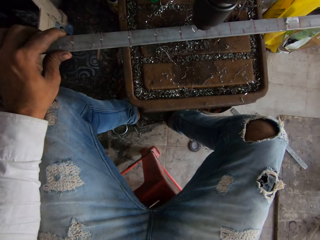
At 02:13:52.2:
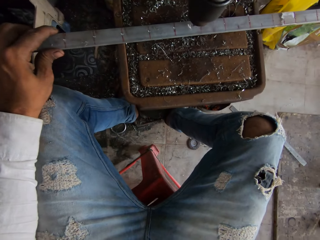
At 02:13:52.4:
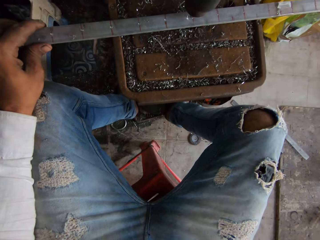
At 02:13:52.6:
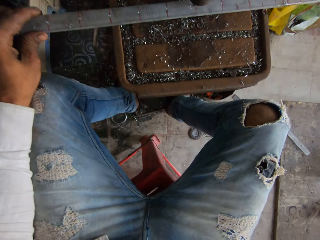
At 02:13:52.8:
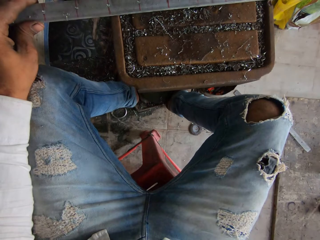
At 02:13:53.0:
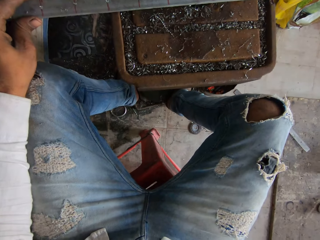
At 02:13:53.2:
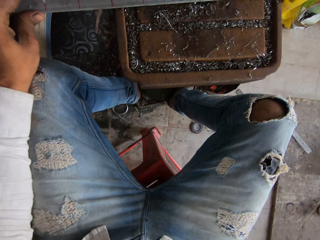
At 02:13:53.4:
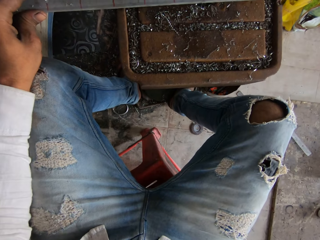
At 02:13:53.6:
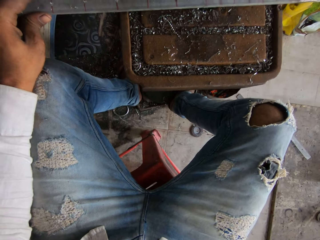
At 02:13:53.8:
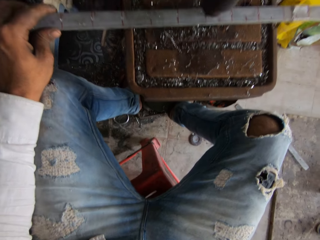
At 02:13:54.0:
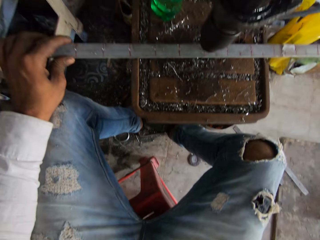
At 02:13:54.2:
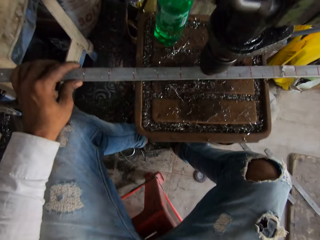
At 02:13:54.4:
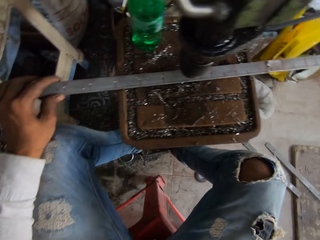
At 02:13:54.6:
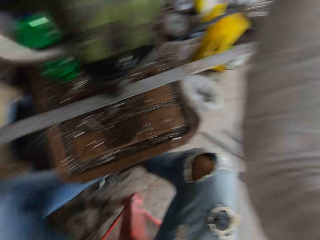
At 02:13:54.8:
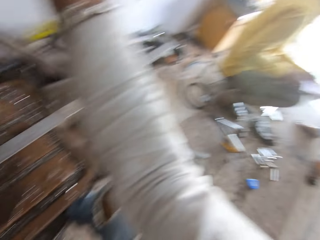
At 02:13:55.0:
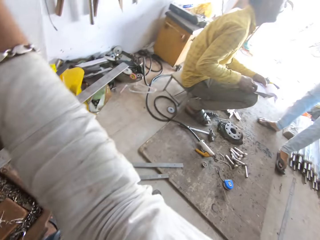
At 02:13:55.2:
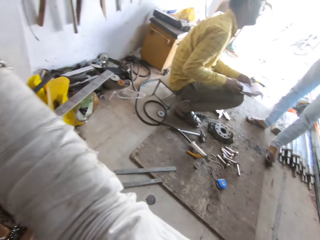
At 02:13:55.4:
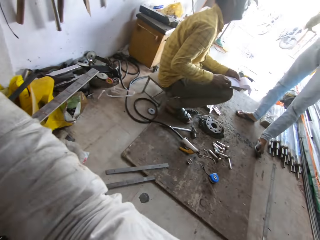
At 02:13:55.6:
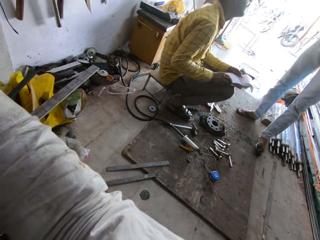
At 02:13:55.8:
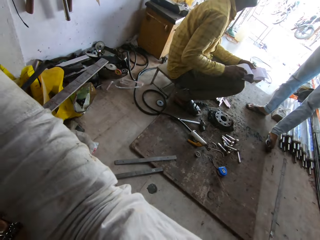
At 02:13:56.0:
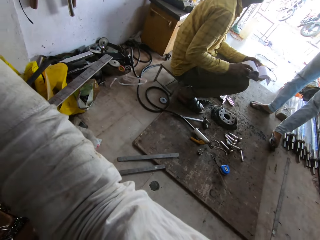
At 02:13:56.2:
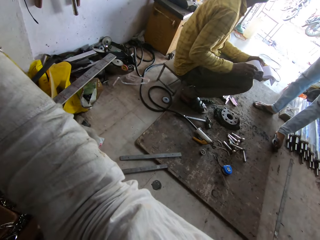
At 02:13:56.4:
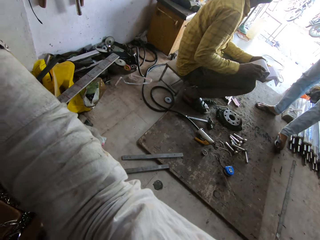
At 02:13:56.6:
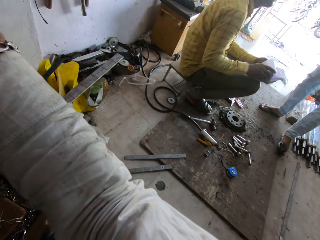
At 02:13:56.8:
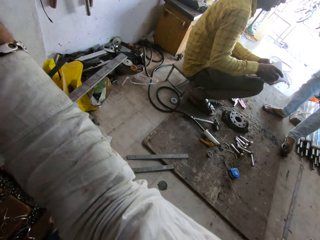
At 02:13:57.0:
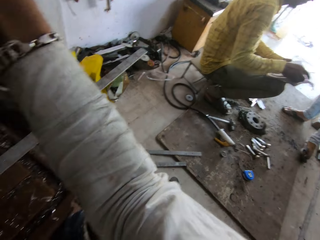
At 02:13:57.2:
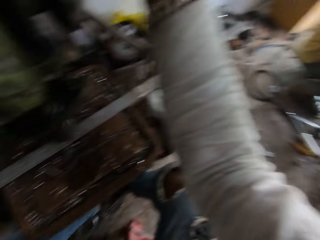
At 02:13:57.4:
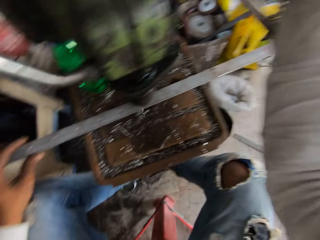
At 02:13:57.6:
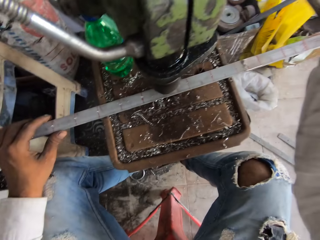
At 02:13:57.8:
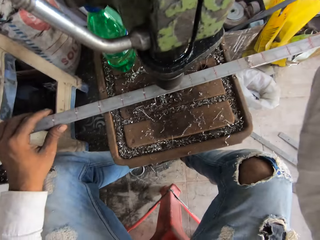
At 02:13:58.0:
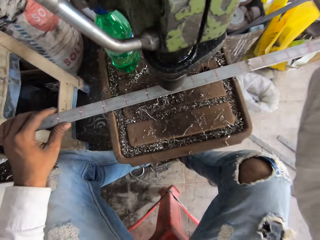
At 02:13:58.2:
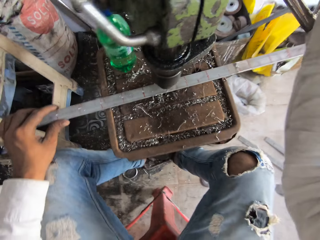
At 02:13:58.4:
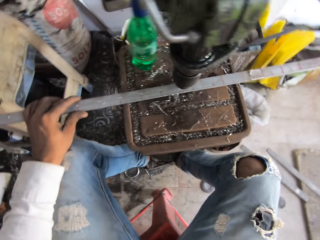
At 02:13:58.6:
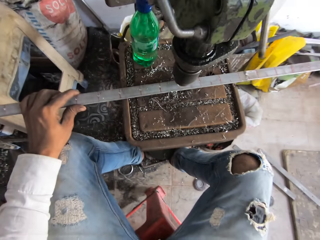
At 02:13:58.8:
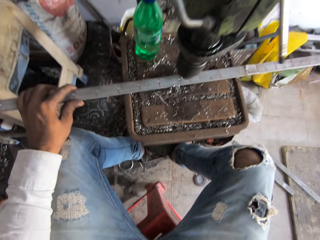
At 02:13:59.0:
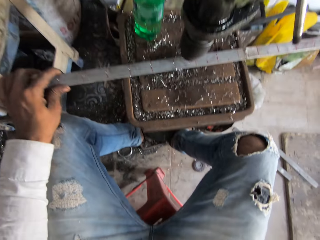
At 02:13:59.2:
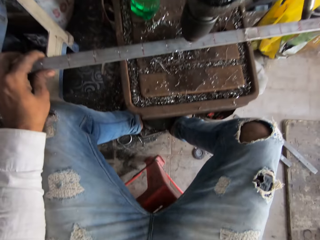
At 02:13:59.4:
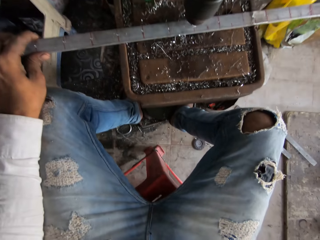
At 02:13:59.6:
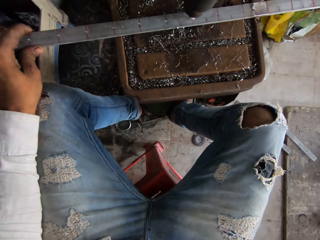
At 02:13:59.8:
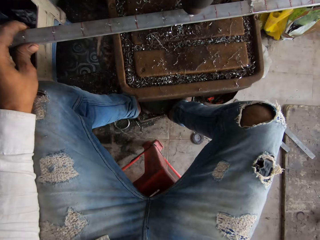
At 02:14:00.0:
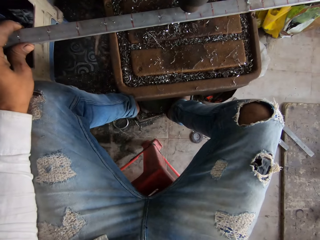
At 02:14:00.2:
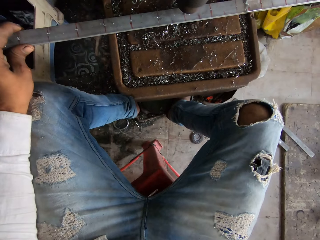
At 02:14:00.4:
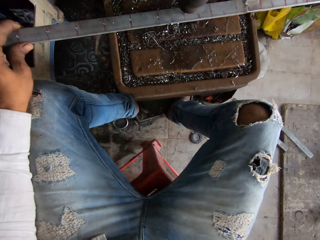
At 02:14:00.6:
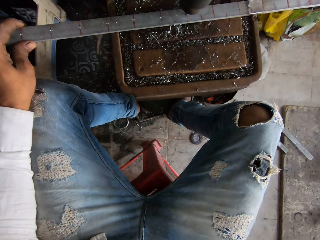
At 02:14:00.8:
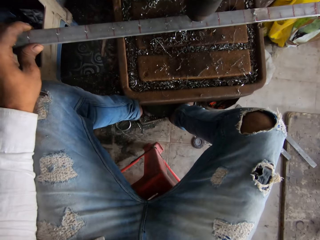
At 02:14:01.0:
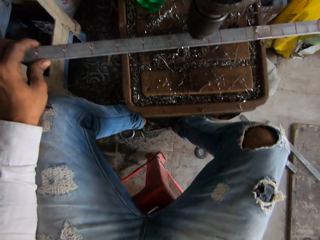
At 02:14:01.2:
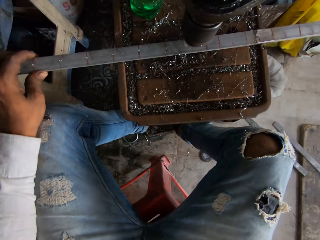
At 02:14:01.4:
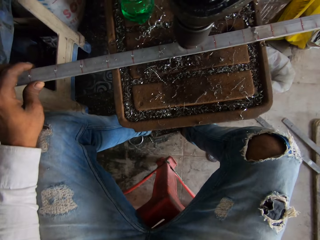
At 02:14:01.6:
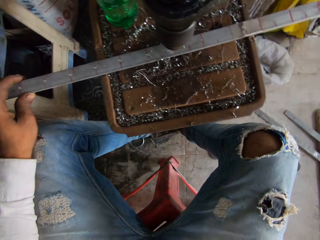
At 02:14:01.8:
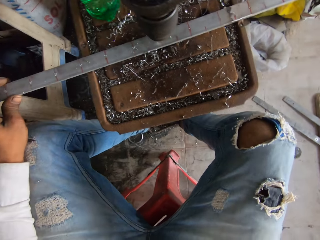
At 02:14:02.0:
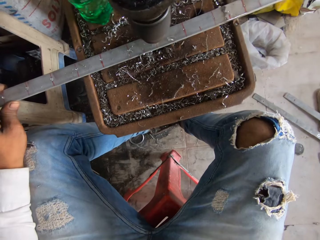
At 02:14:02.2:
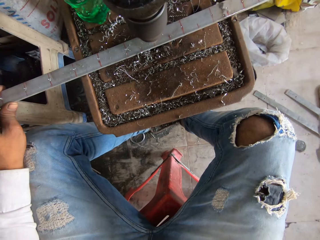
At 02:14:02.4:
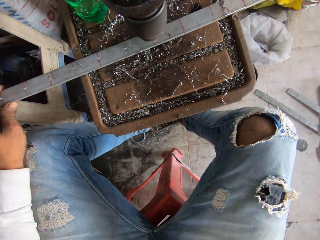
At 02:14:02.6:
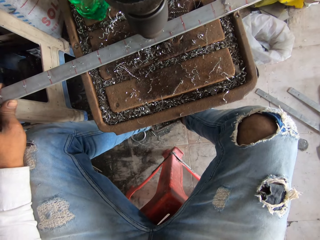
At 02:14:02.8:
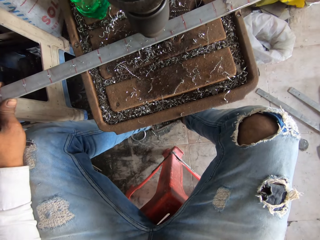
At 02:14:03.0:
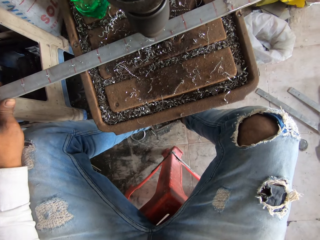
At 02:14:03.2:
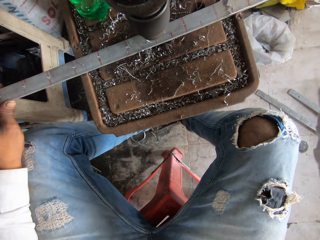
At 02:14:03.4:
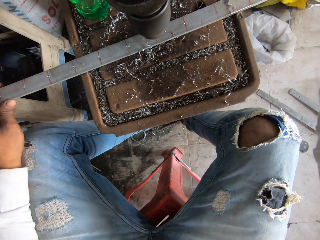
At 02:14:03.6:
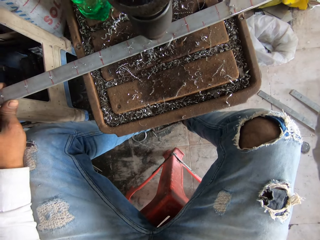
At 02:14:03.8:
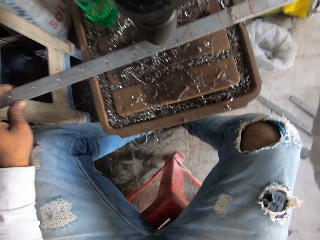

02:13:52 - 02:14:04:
The camera wearer adjusts the metal rod on the pillar drilling table with the left hand. They drill a hole on the metal rod with the pillar drilling machine. They look to the right side of the workshop room. A man opens a book. The camera wearer looks to the left side of the workshop room. They adjust the metal rod on the pillar drilling table with the left hand. They drill a hole on the metal rod with the pillar drilling machine.

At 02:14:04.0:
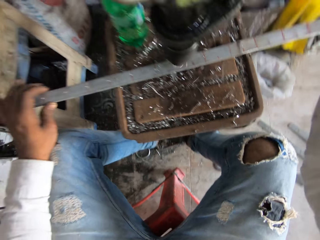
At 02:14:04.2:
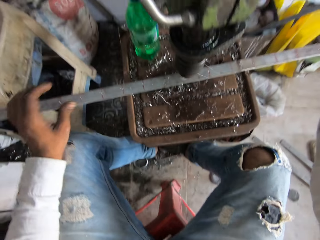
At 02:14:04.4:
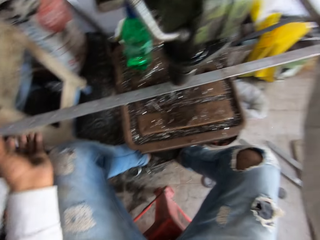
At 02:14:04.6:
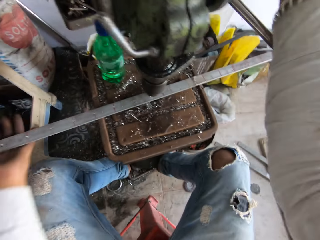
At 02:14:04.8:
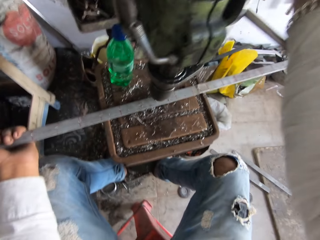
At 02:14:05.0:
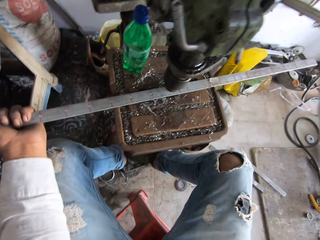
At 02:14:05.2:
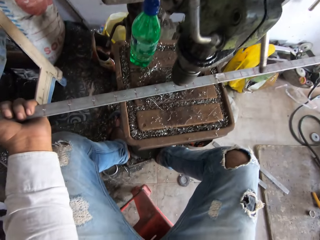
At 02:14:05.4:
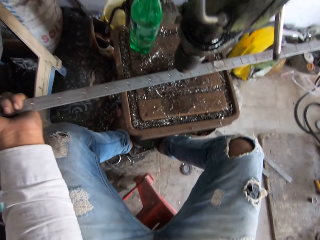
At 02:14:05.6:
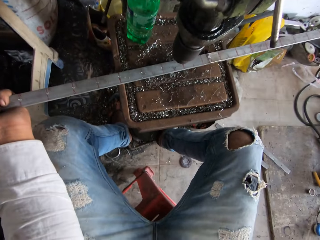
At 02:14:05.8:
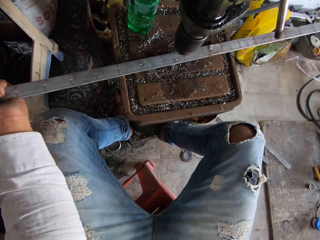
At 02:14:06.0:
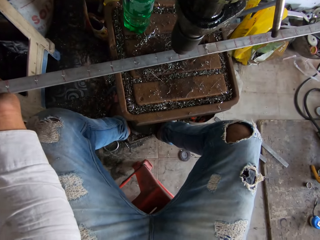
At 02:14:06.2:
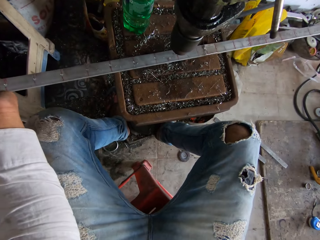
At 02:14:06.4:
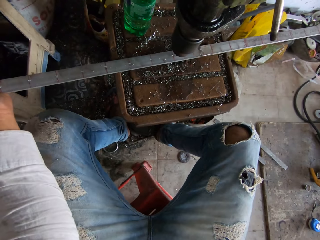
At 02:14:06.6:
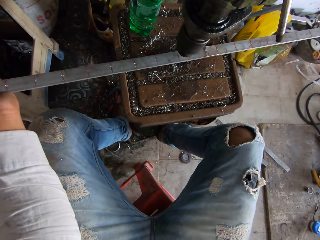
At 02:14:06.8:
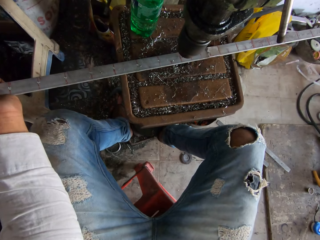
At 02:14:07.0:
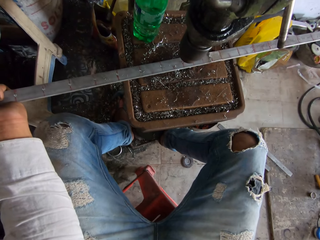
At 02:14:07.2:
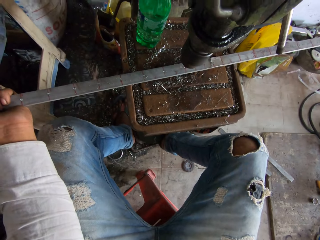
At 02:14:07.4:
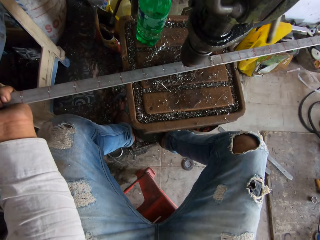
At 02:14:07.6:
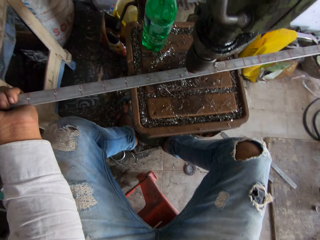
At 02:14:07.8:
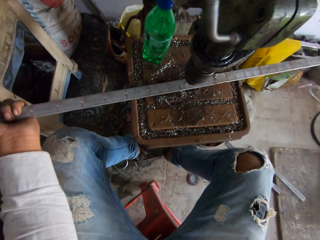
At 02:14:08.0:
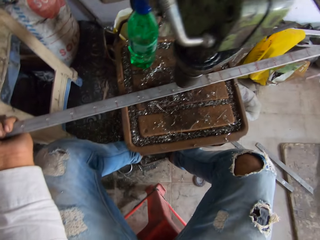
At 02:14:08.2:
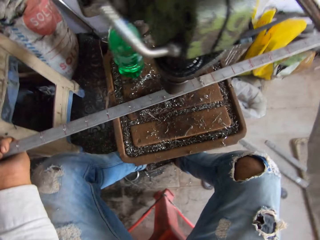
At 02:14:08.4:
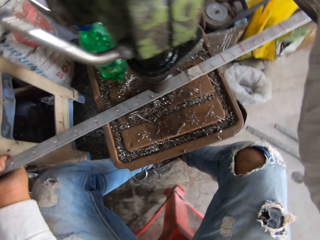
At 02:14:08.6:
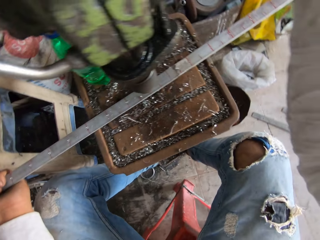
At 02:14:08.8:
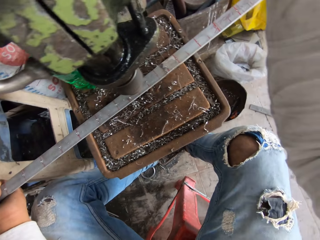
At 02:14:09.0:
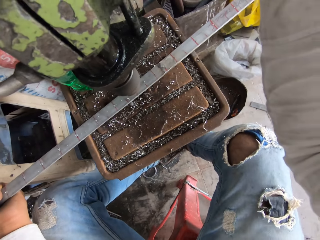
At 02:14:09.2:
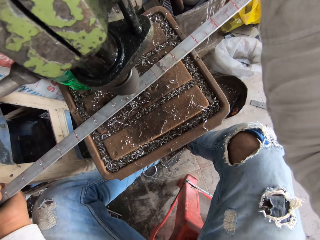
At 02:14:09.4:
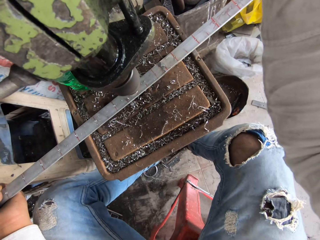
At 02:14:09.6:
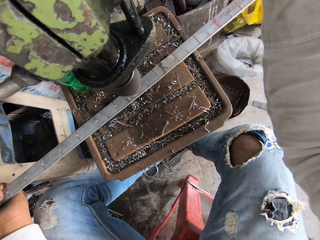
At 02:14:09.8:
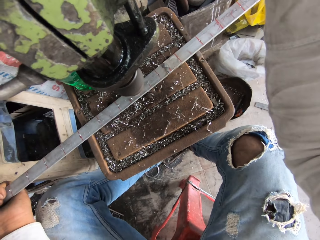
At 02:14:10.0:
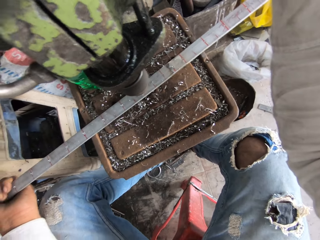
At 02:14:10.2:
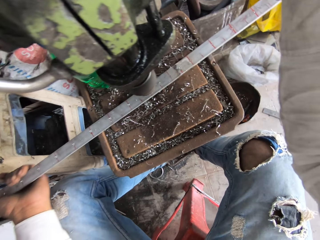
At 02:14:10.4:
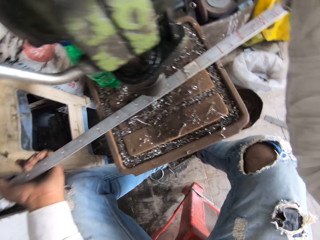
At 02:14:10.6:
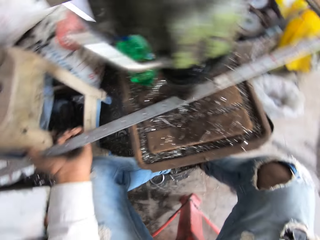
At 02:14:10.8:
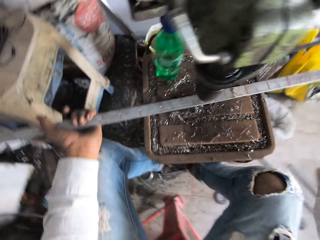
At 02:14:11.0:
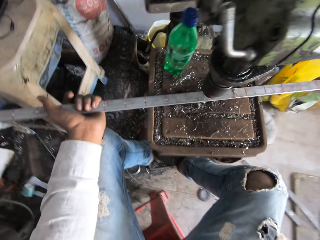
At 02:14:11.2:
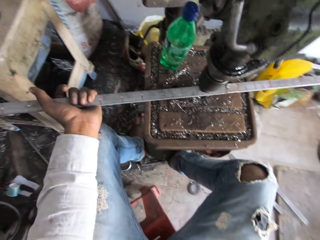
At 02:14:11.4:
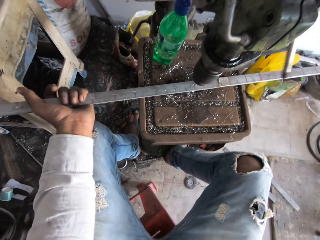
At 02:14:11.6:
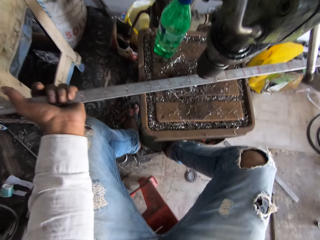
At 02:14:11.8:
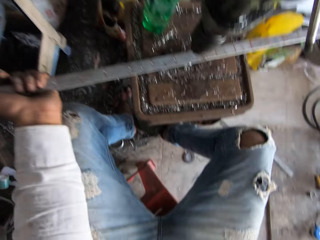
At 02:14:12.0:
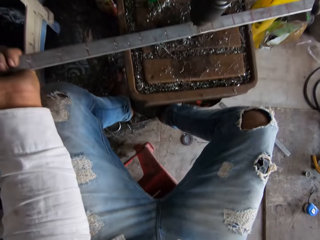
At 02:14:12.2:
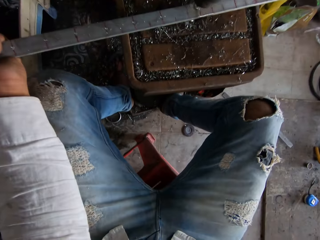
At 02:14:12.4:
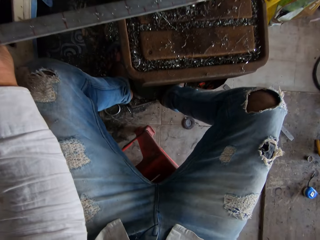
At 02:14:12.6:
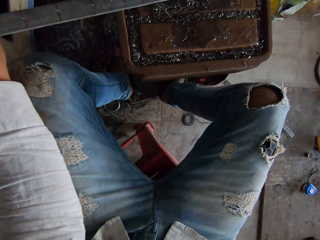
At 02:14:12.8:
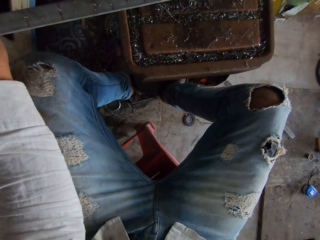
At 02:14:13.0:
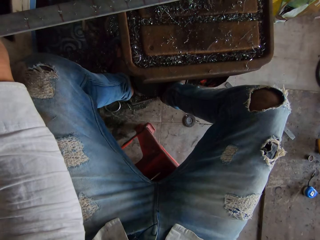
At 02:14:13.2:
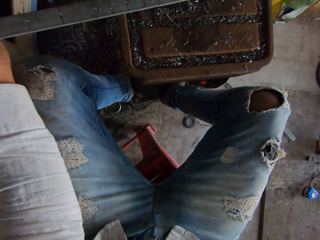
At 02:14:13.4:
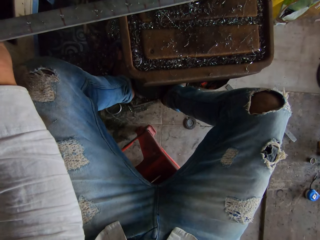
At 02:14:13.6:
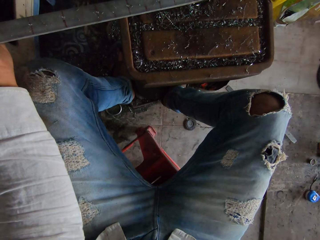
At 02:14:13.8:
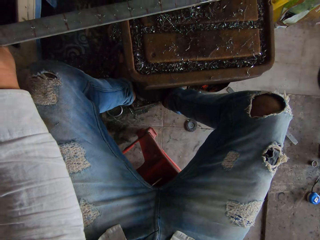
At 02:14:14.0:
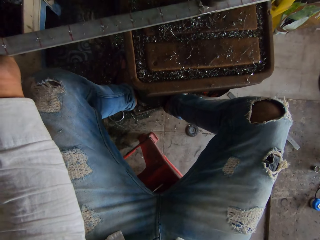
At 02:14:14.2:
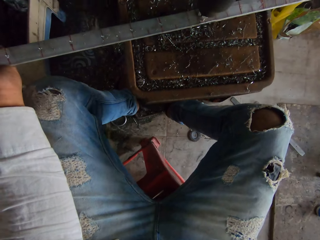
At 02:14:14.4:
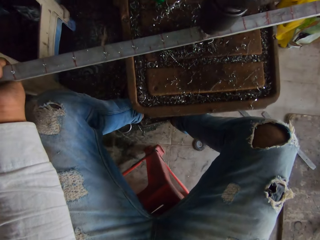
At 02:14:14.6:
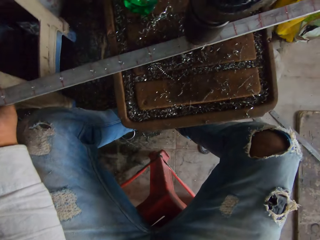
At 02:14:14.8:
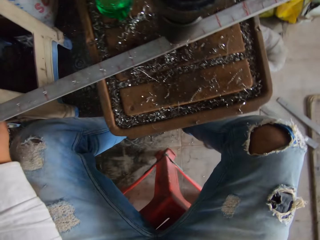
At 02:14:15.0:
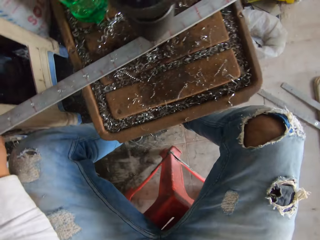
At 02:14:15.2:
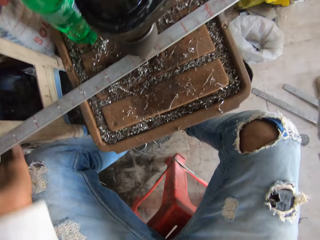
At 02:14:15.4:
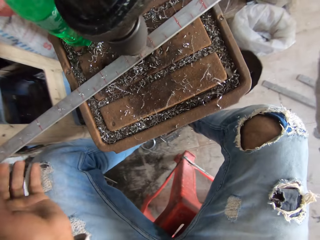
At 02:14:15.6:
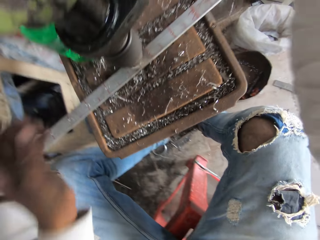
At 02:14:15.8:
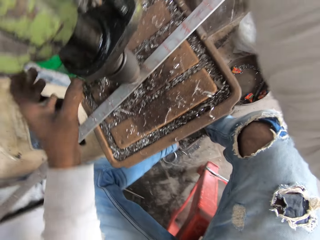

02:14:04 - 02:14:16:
The camera wearer adjusts the metal rod on the pillar drilling table with the left hand. They drill a hole on the metal rod with the pillar drilling machine. They adjust the metal rod on the pillar drilling table with the left hand. They drill a hole on the metal rod with the pillar drilling machine.
